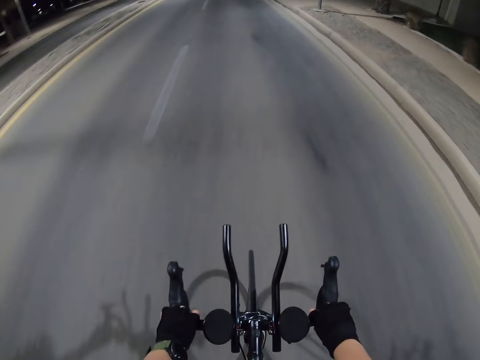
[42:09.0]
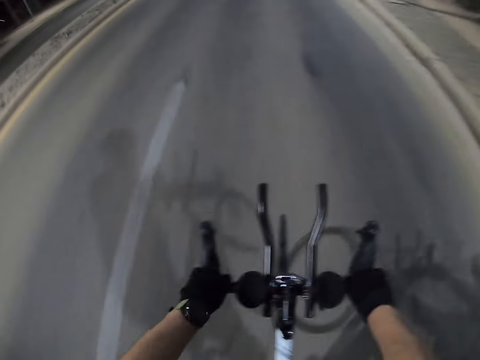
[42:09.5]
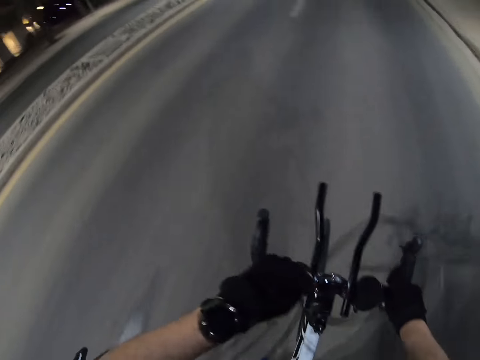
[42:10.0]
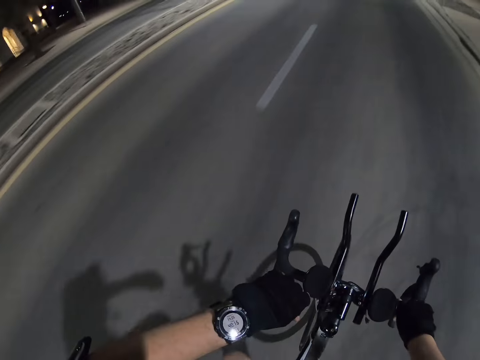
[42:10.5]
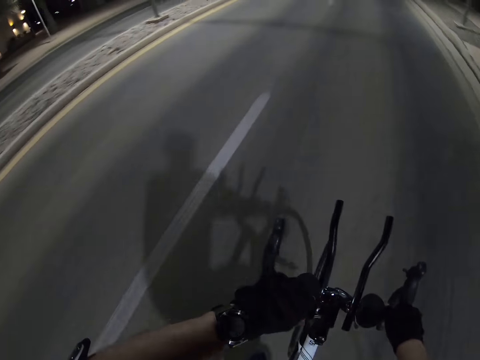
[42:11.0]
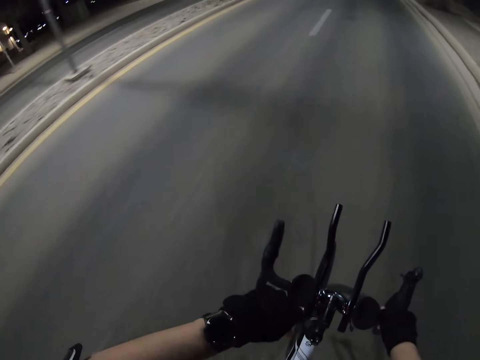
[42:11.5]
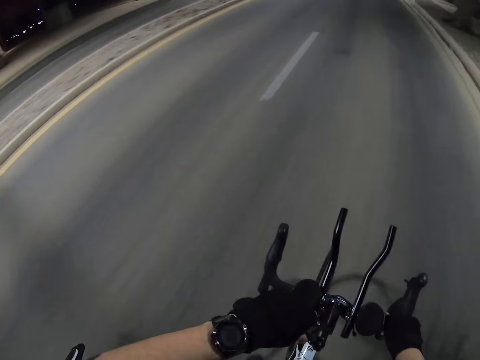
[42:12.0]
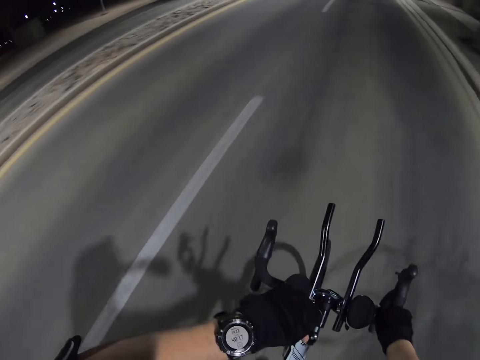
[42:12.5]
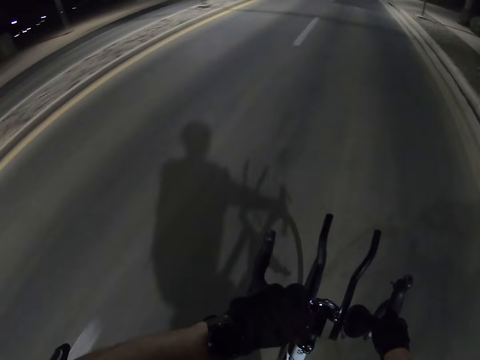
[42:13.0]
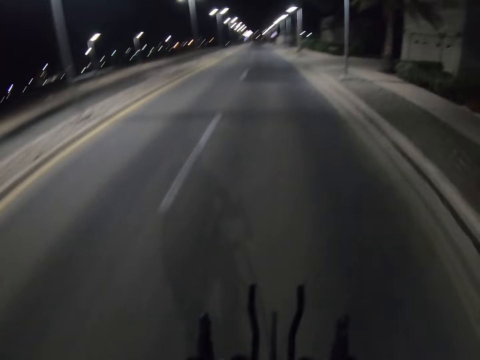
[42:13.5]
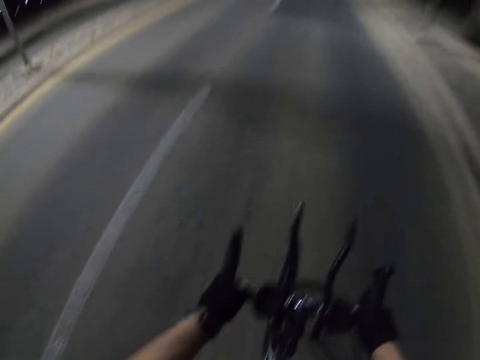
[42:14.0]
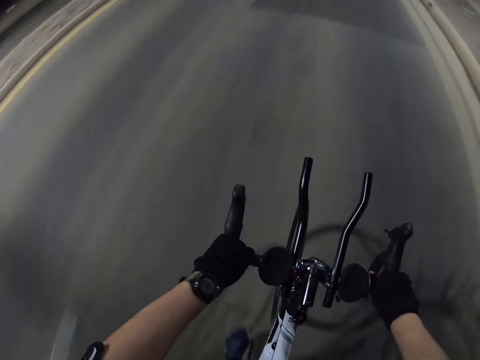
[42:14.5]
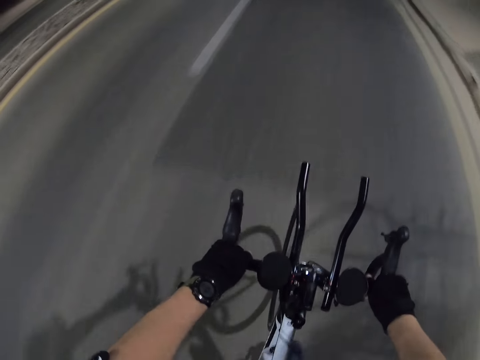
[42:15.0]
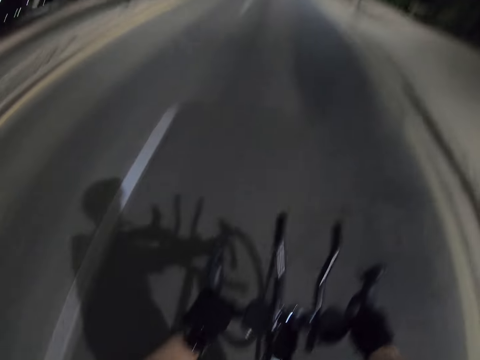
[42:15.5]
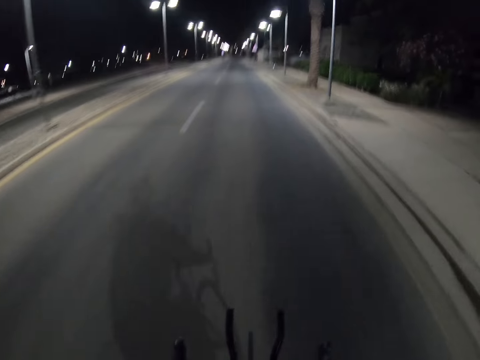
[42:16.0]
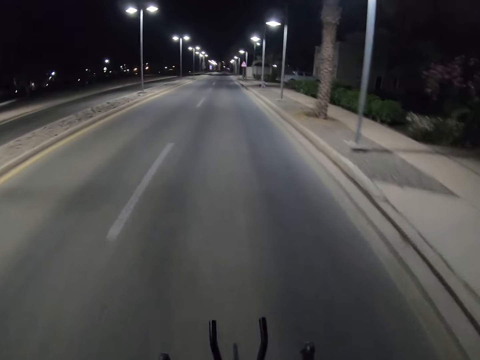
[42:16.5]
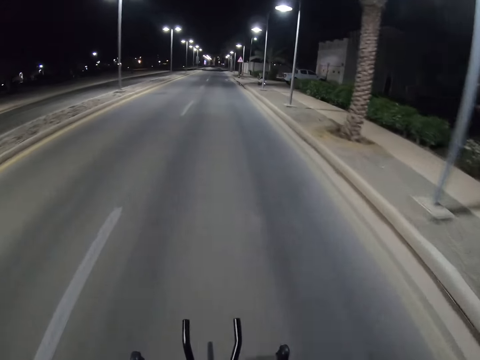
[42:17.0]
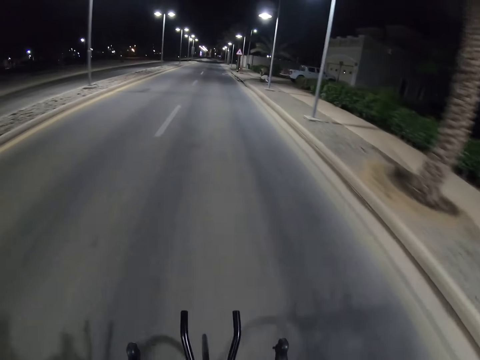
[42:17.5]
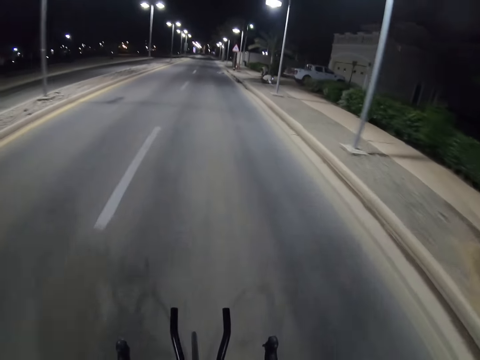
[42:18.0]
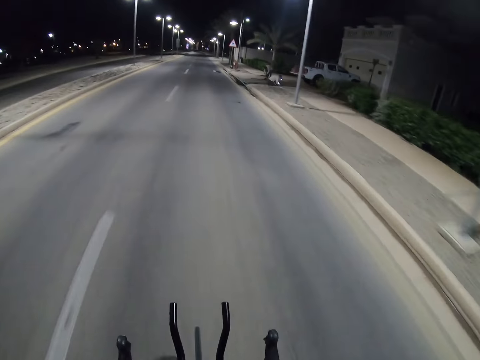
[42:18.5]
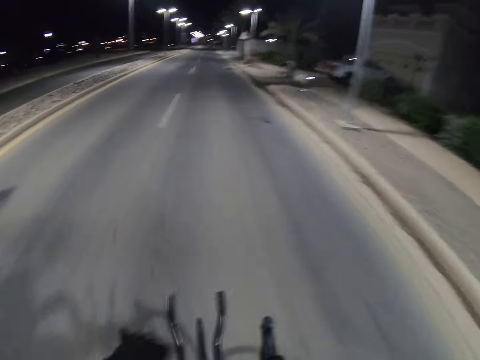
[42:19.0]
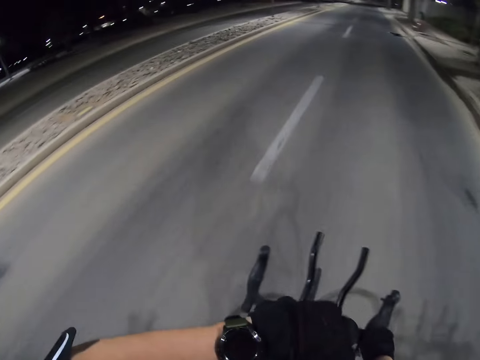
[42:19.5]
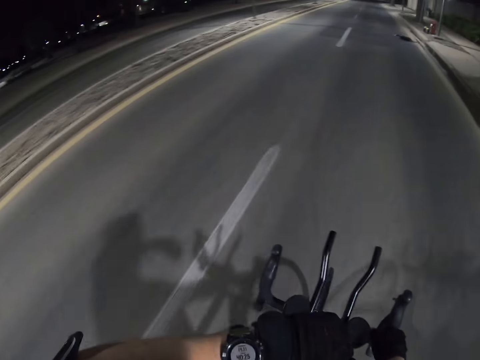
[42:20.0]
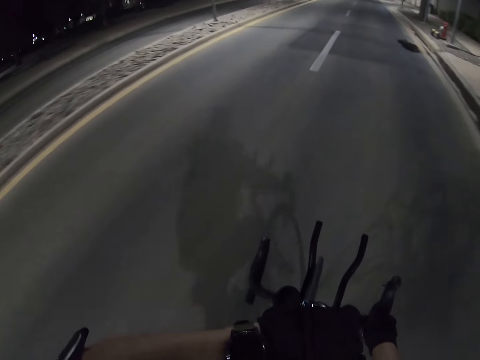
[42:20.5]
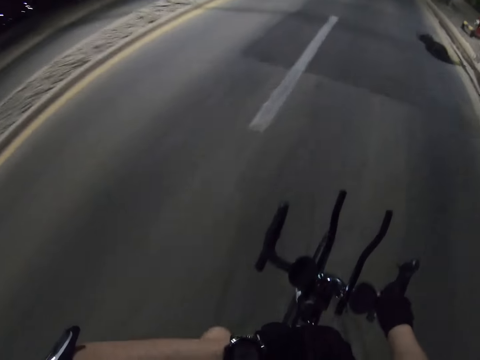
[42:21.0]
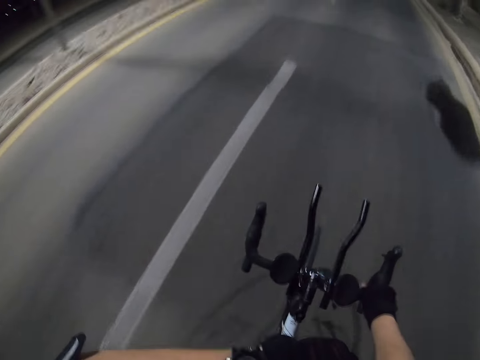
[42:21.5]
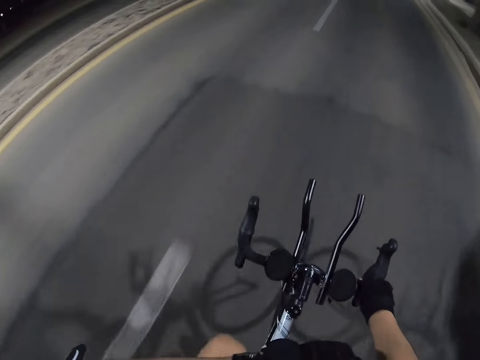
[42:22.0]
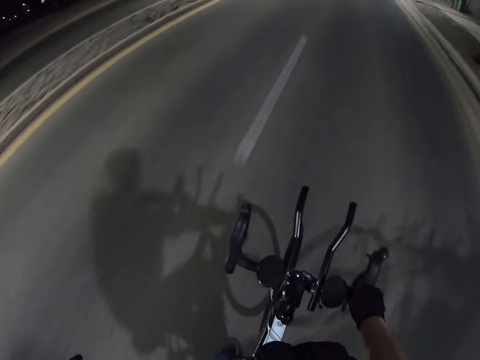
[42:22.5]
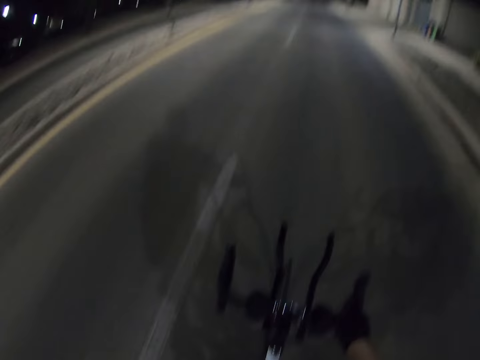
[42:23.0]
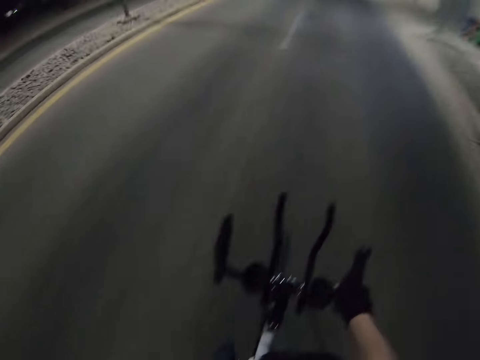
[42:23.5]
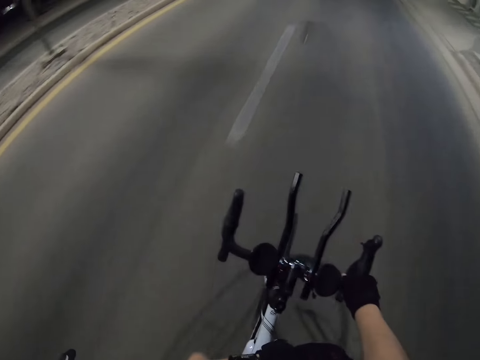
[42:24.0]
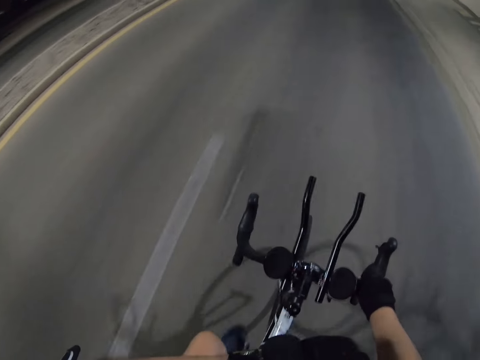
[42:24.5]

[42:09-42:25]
The camera wearer lifts up his left arm. He rides a bike and looks at the watch. He rides the bike and looks at the watch.

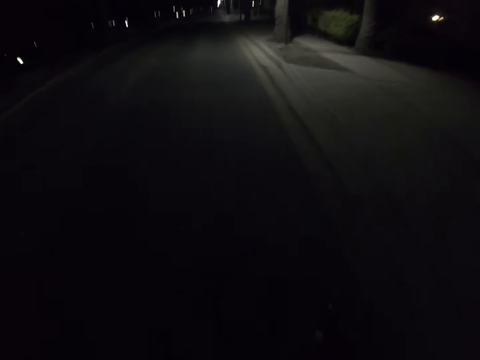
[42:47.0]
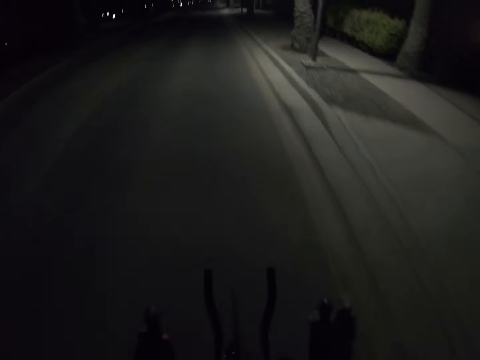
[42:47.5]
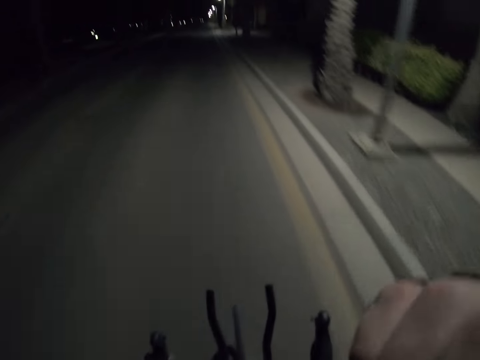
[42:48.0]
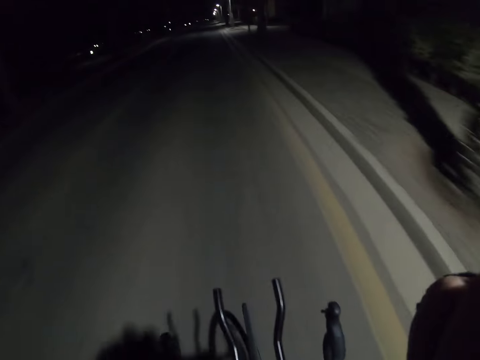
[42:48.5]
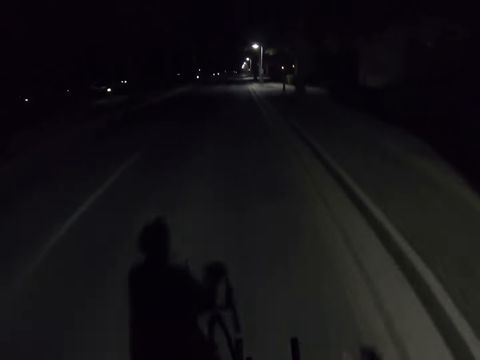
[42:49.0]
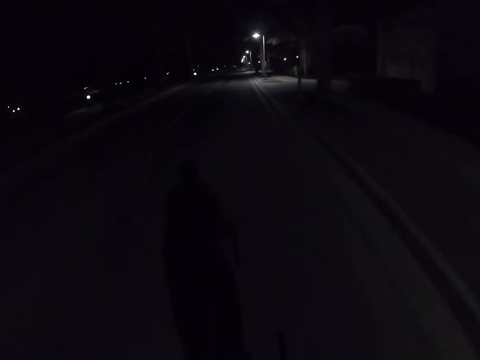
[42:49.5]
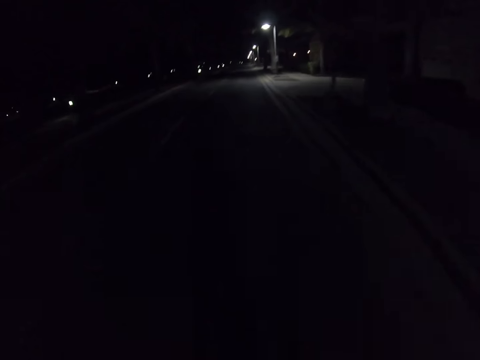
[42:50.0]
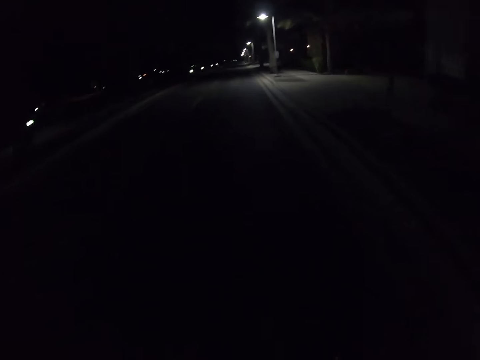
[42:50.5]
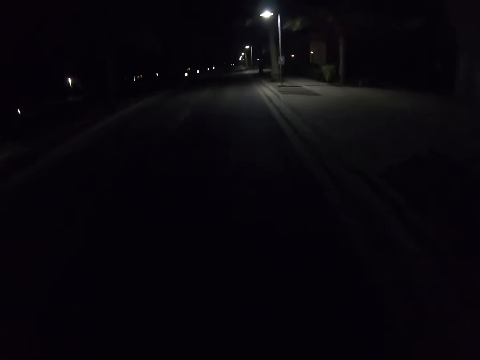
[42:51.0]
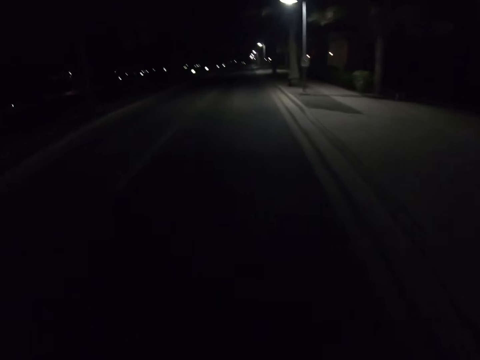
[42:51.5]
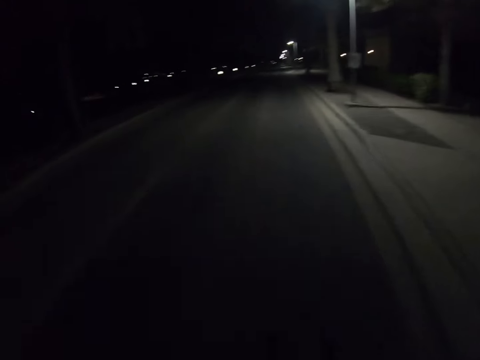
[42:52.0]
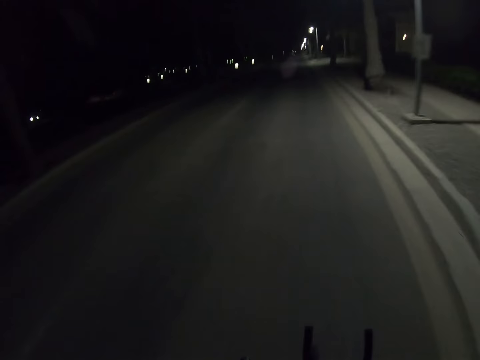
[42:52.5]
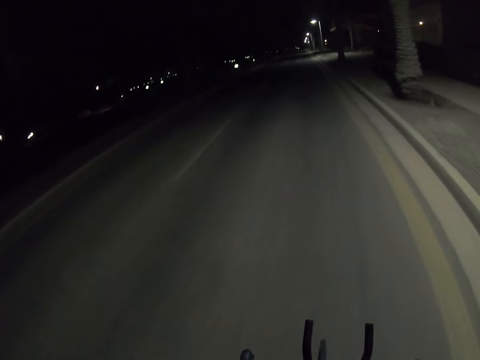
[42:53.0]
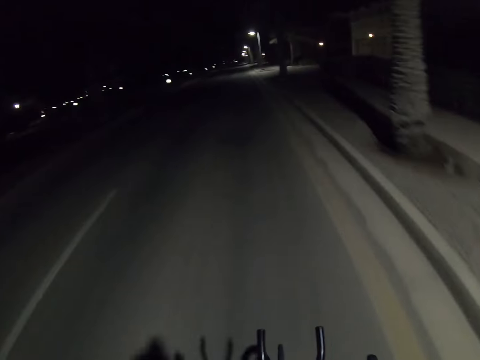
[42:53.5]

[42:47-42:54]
The camera wearer lifts up his right hand. He rides a bike and touches the head with the right hand.

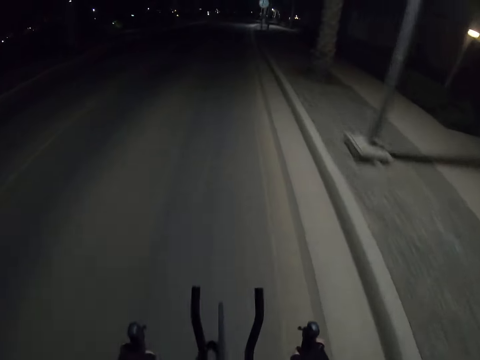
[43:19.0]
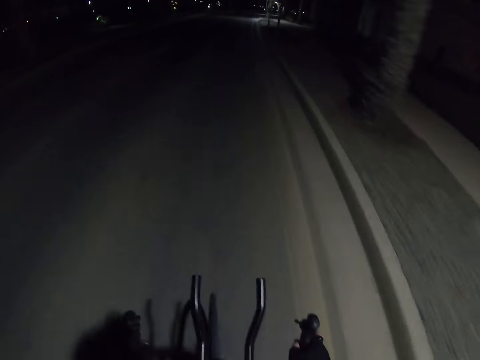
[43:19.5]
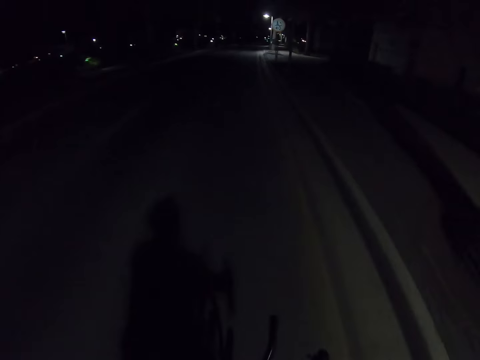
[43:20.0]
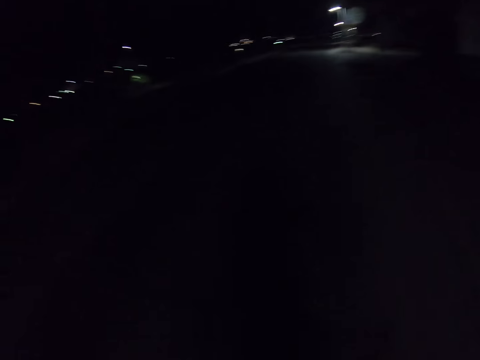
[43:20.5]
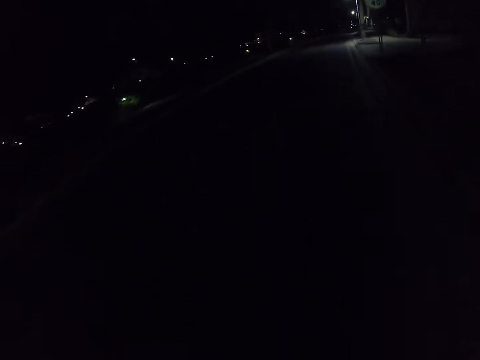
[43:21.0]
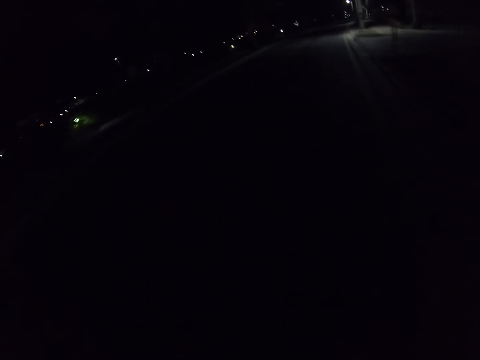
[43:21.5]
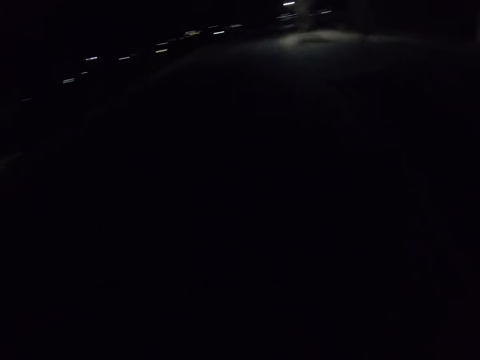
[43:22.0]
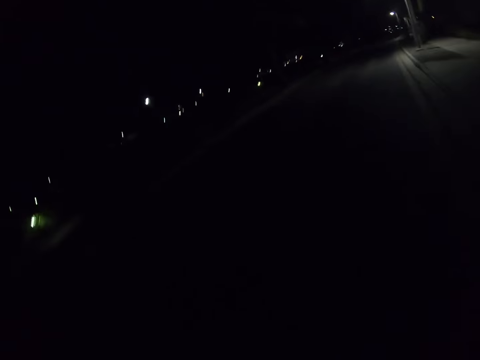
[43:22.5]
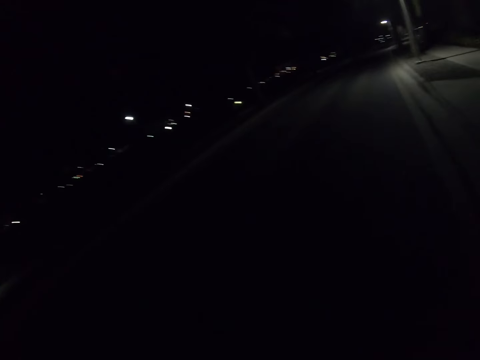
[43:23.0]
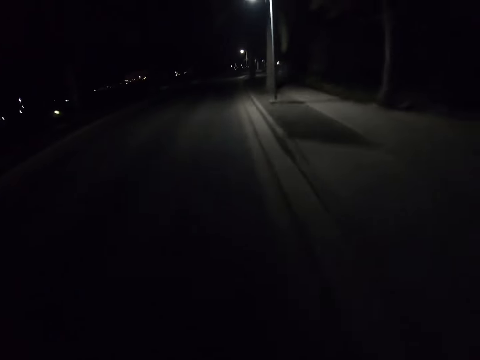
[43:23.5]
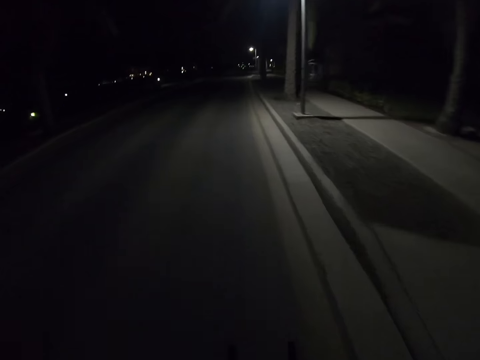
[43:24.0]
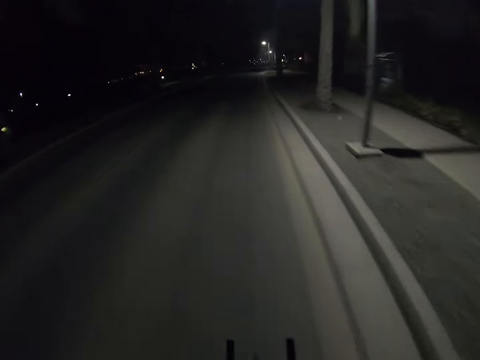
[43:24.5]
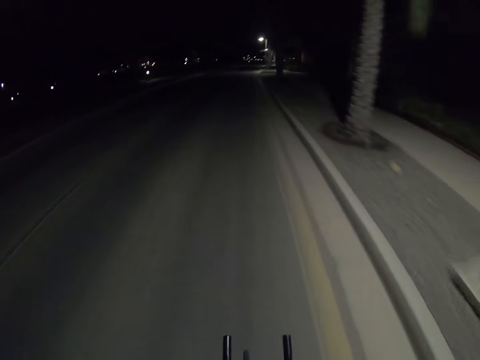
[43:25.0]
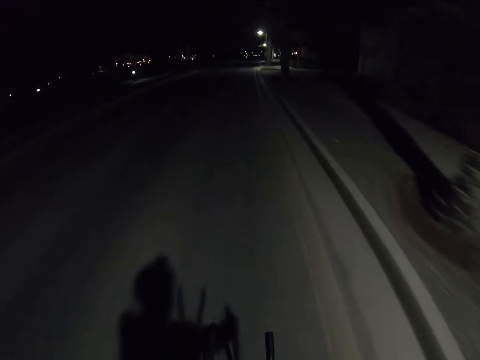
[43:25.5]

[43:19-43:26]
The camera wearer rides a bike and looks around.
